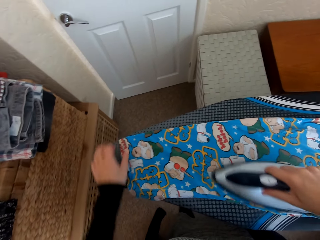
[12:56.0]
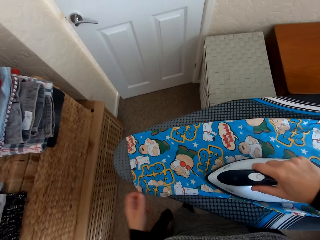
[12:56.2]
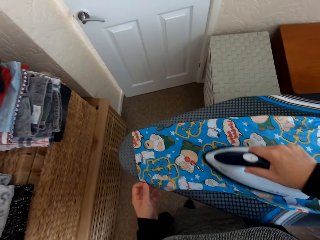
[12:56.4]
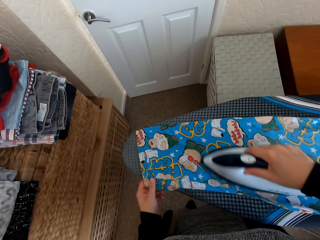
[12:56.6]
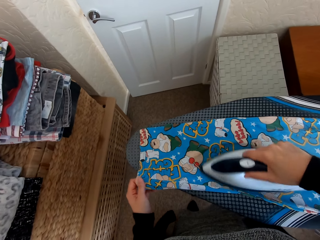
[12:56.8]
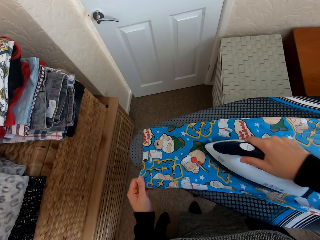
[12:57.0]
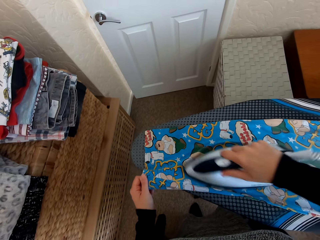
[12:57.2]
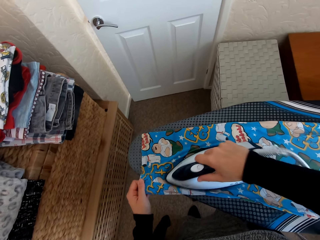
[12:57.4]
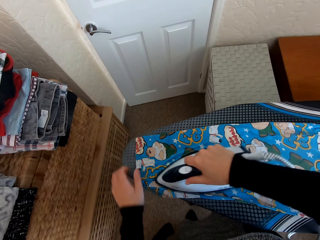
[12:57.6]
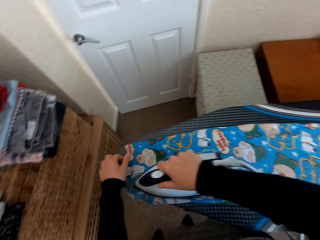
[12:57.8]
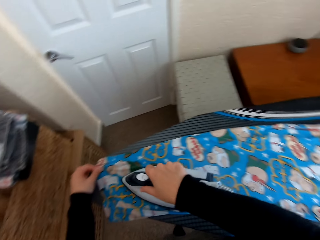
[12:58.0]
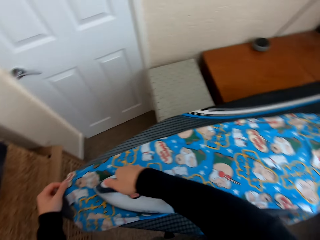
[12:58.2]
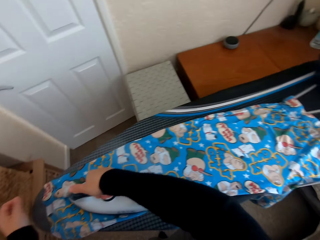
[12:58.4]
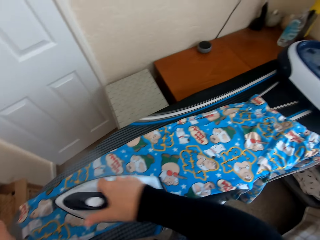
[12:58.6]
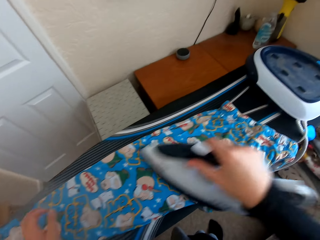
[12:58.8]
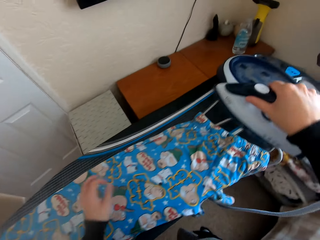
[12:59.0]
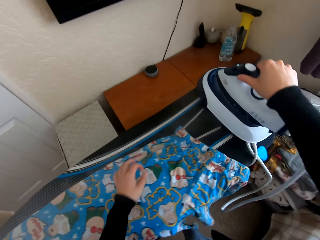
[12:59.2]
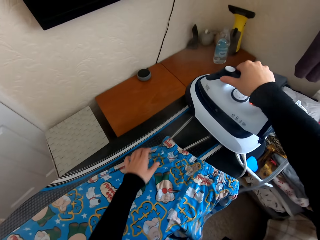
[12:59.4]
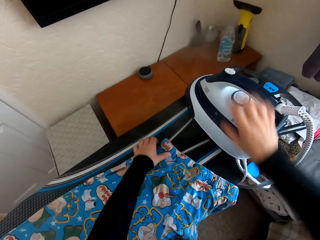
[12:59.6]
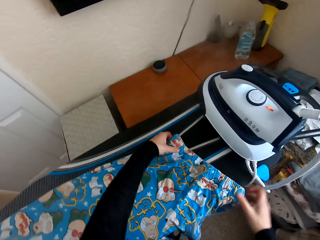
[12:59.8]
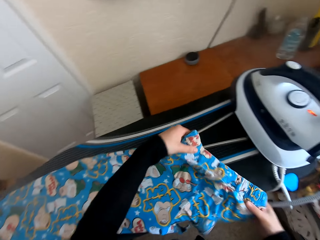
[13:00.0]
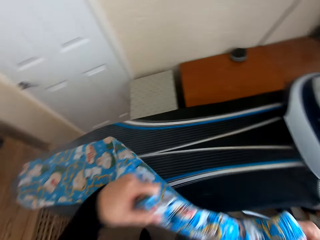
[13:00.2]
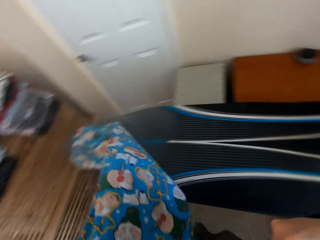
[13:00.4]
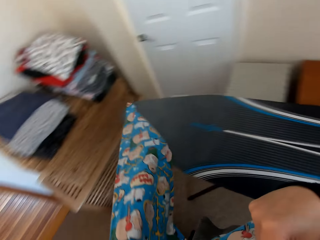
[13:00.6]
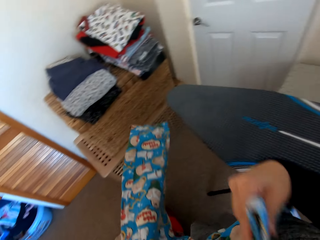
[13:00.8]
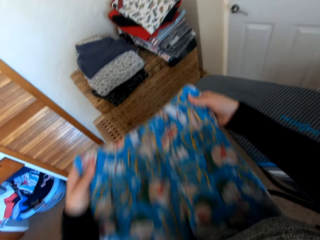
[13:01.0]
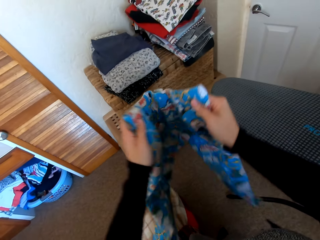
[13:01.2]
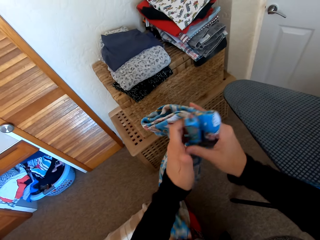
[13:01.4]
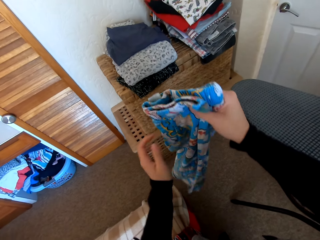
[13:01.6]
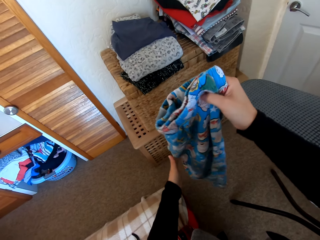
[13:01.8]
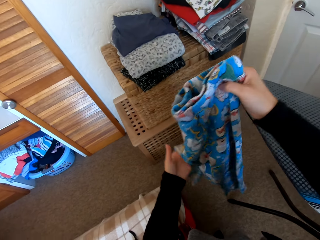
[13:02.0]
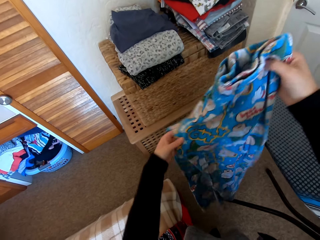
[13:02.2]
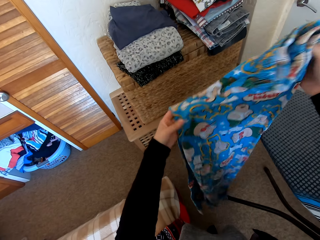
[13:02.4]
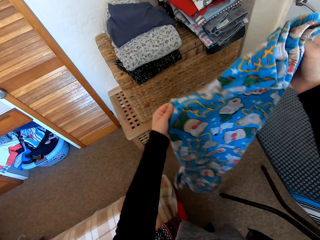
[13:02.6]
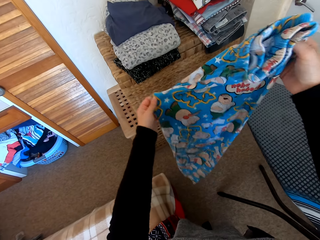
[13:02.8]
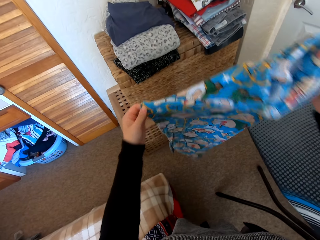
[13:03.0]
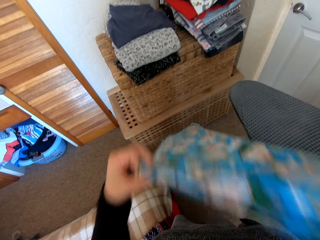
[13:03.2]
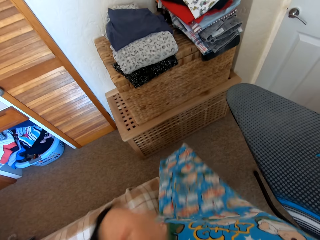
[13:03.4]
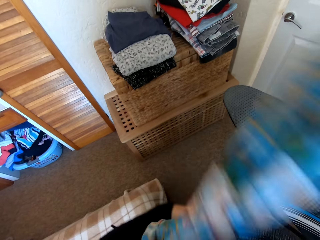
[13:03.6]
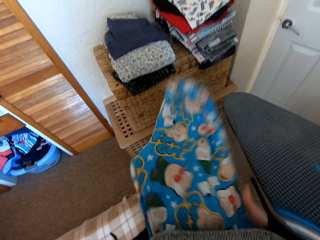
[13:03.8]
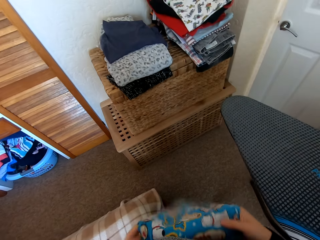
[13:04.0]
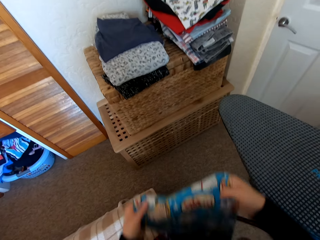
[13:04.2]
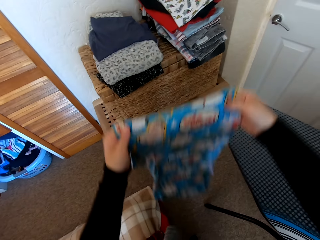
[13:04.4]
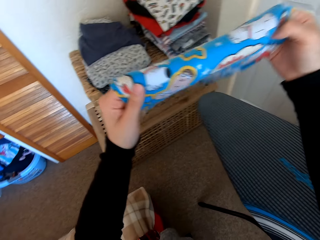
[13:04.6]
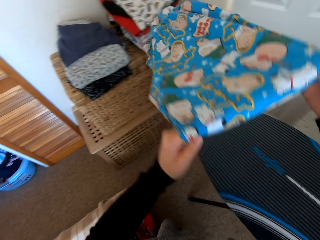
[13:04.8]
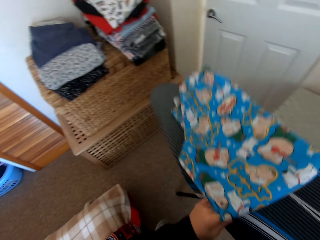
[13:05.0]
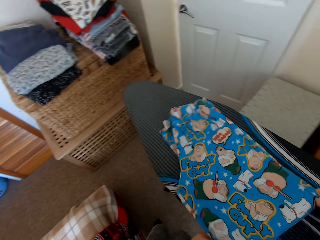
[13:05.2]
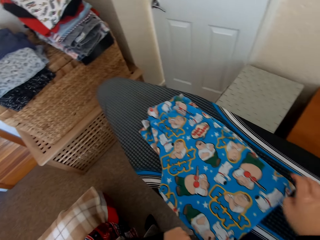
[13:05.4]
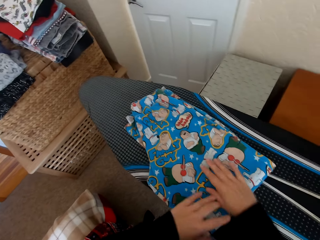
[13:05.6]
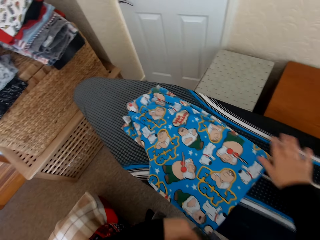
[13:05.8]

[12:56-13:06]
The camera wearer regulates the iron box. They put the iron box on the iron board hanger. They fold the pants.

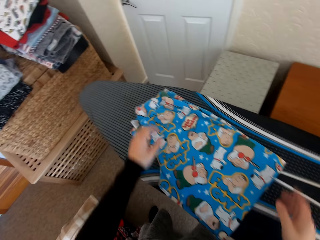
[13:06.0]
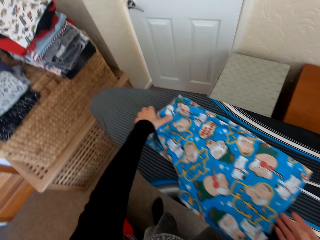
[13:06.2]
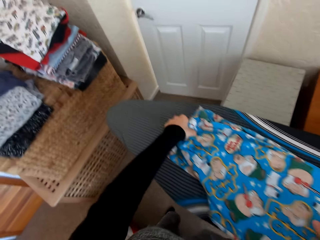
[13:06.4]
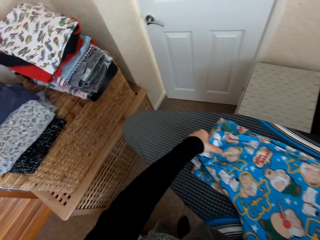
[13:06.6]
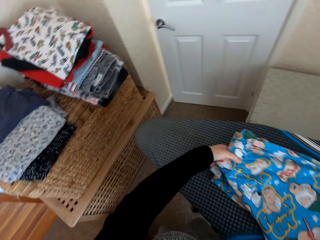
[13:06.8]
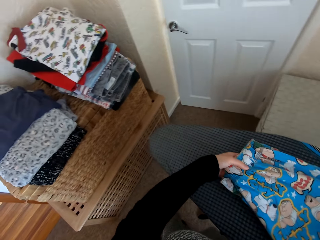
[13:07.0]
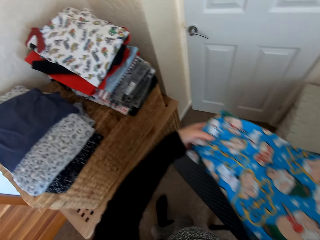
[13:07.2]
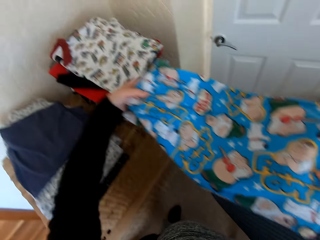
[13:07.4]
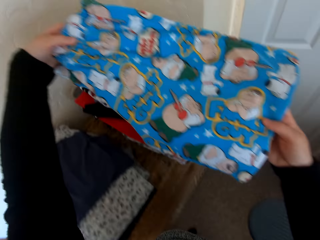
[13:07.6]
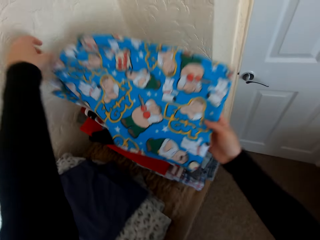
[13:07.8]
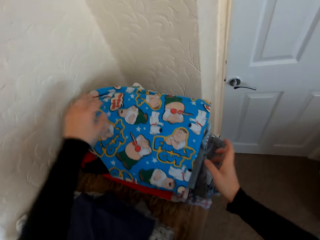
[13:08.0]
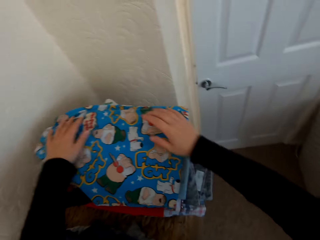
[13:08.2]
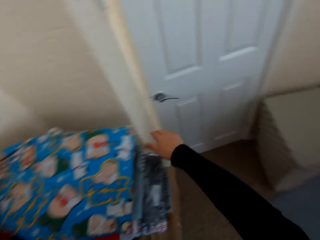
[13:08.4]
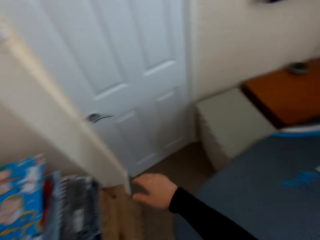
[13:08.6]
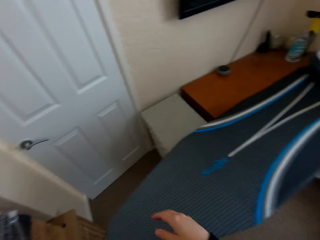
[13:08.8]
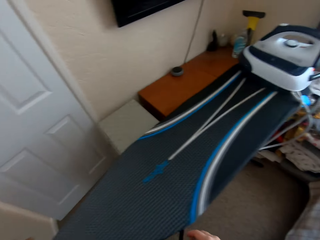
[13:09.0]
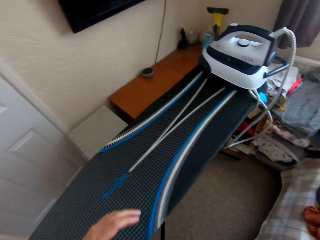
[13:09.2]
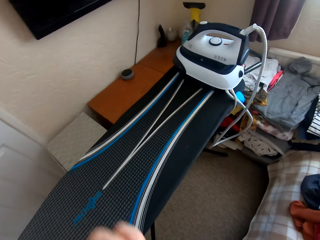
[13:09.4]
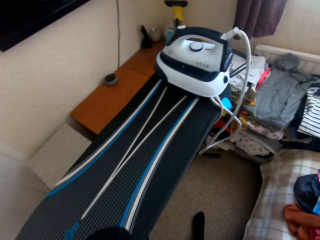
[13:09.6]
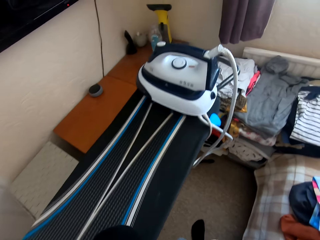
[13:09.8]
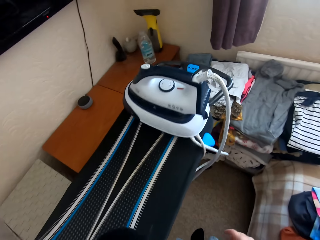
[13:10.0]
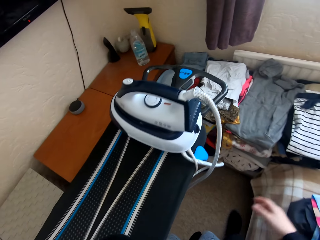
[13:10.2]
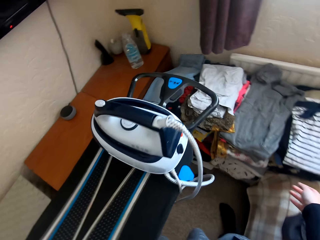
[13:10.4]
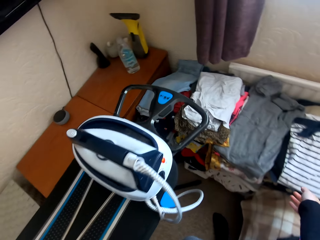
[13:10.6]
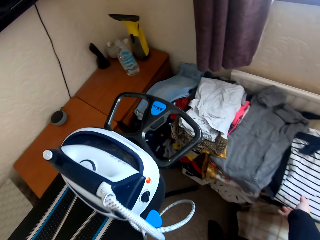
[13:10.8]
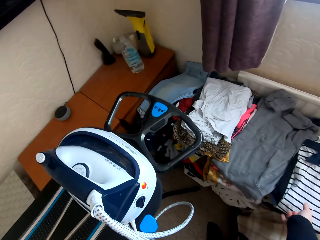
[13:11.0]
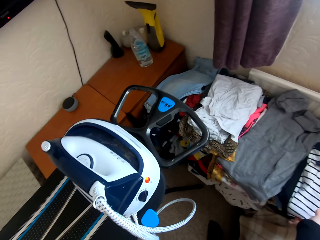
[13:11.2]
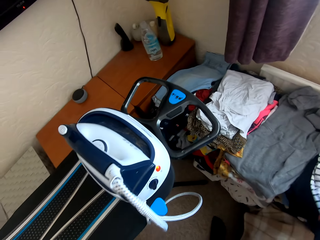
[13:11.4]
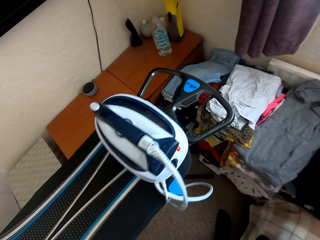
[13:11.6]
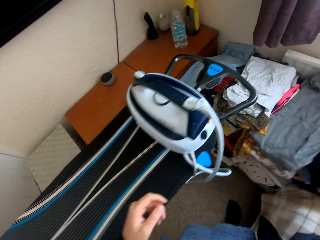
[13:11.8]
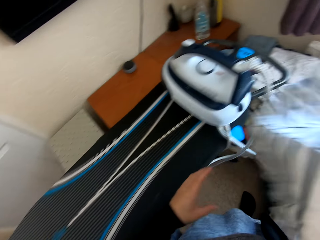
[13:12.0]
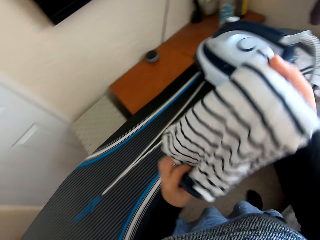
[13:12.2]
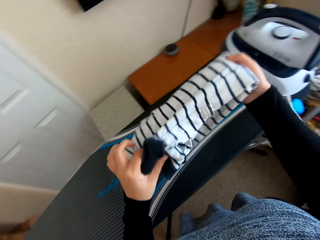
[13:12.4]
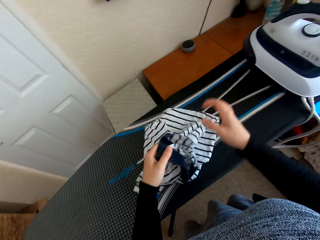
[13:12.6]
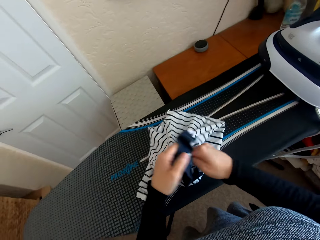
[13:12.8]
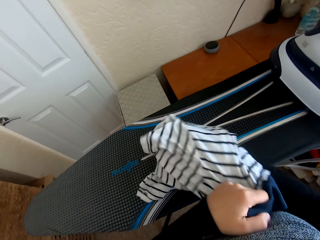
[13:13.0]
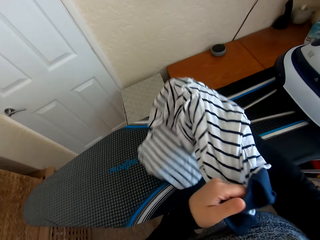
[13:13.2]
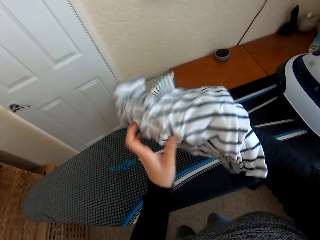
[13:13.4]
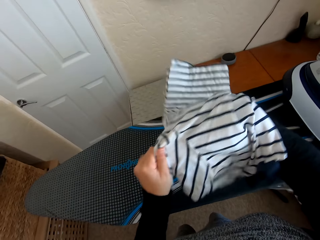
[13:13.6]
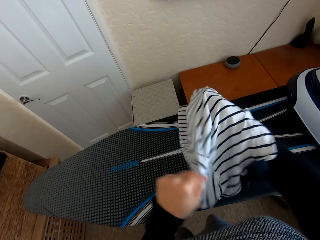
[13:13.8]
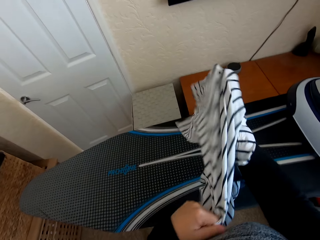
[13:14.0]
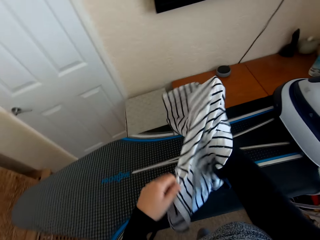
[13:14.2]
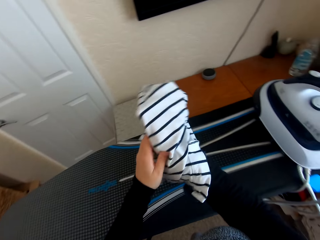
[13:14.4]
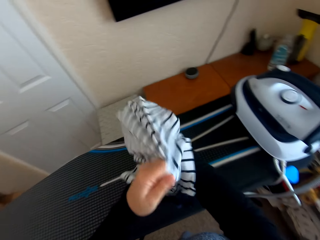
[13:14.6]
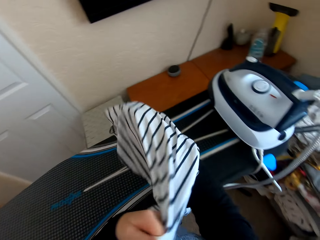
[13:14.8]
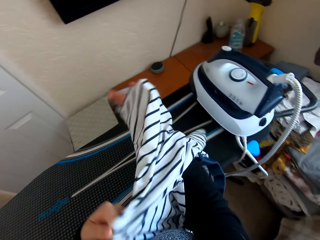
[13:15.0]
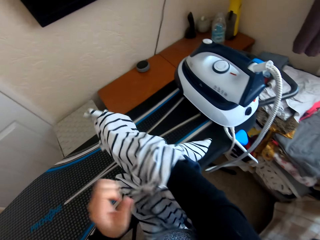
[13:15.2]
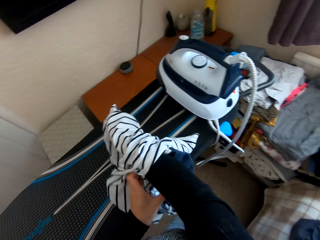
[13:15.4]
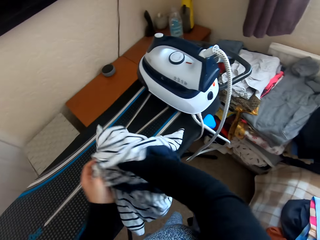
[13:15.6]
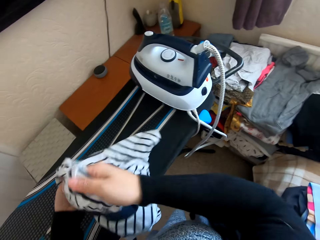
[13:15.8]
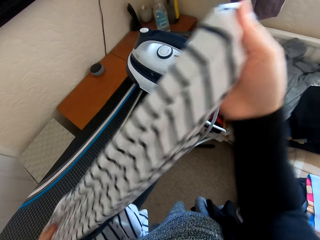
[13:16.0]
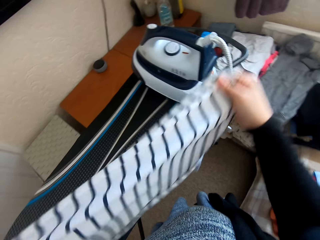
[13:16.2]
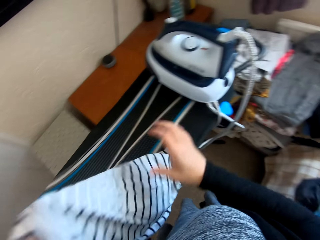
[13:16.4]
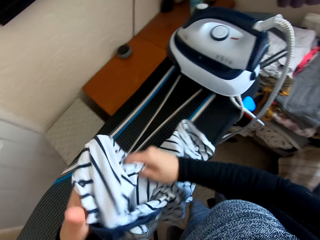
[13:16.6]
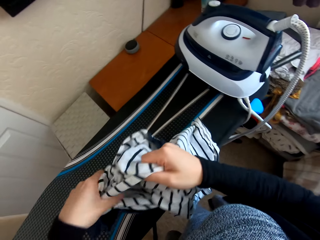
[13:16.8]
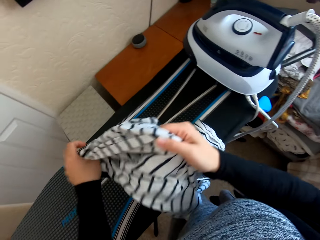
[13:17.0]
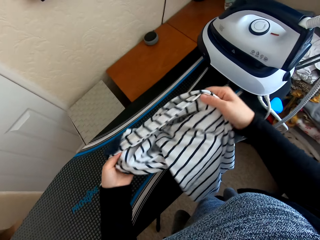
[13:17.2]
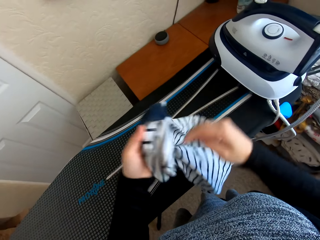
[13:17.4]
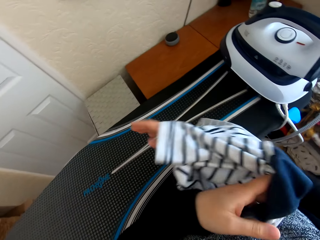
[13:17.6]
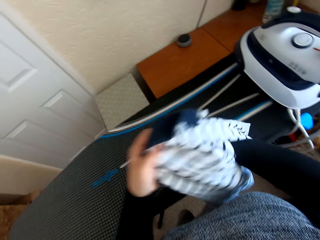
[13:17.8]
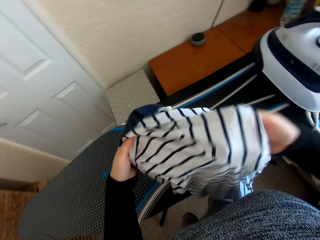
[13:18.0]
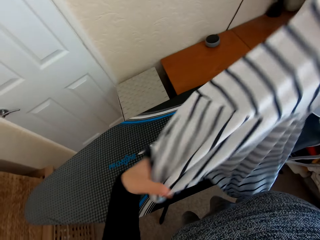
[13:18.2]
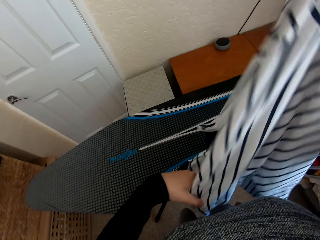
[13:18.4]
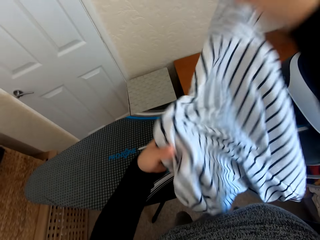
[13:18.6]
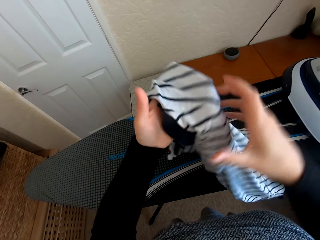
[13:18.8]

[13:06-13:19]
The camera wearer places the pant on the table. They walk in the house. They pick a folded shirt or cloth from the table. They unfold the cloth. They turn the shirt inside out.
